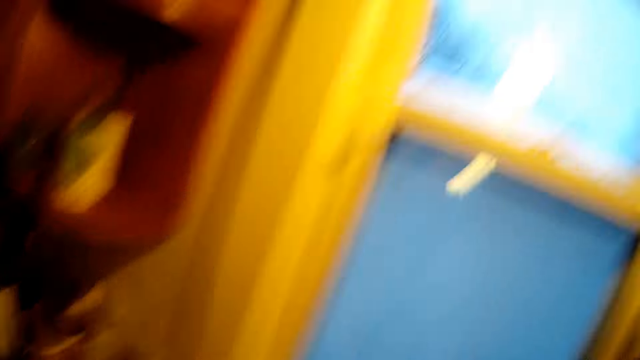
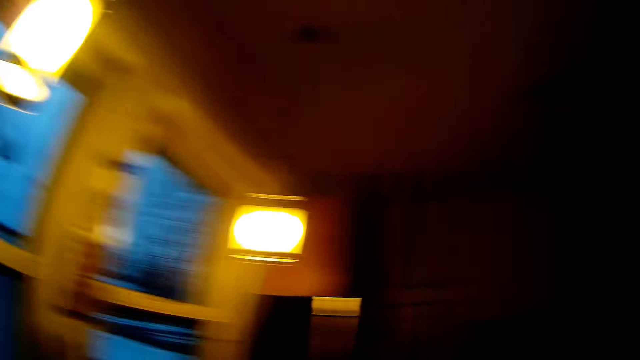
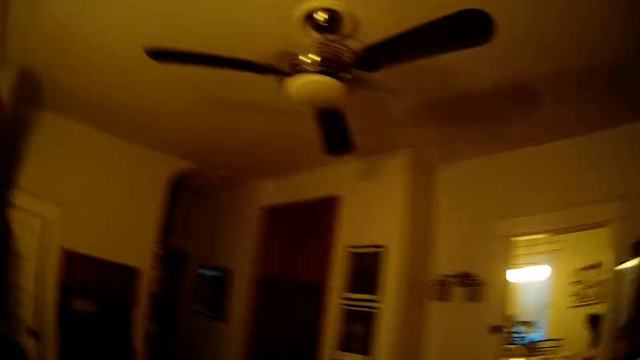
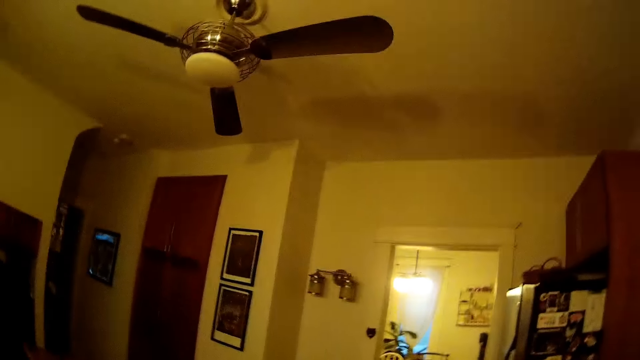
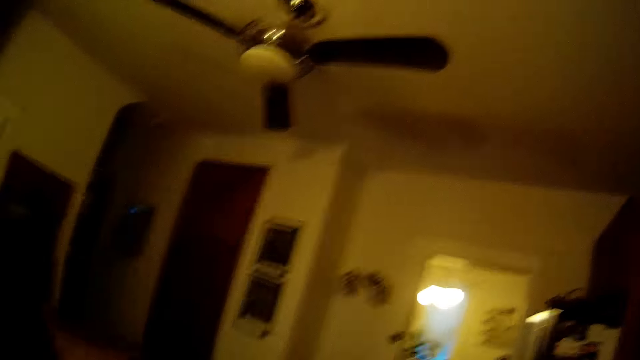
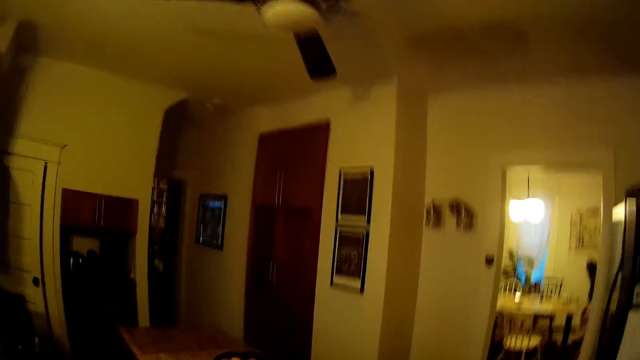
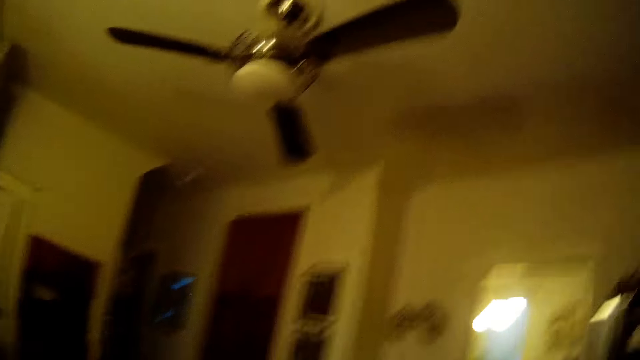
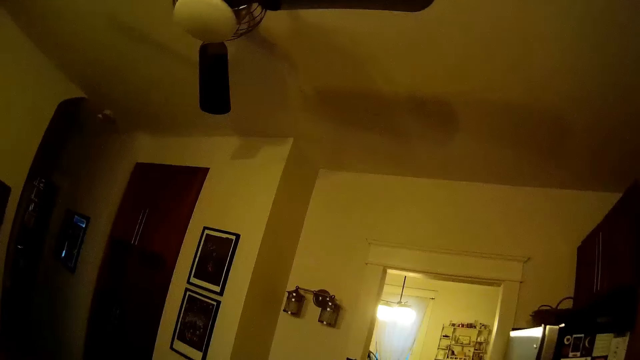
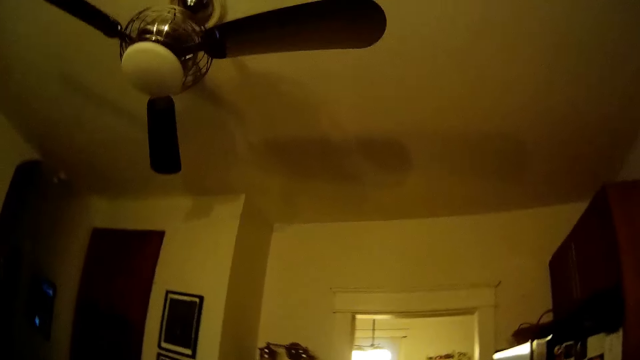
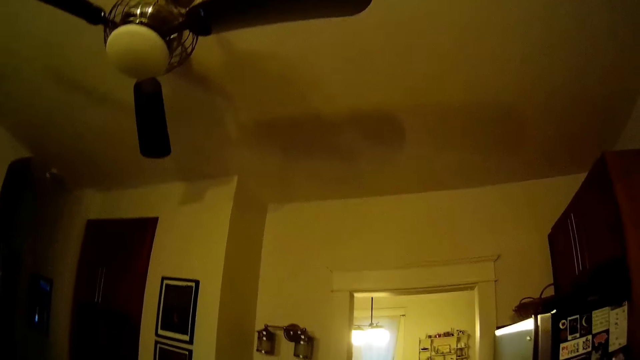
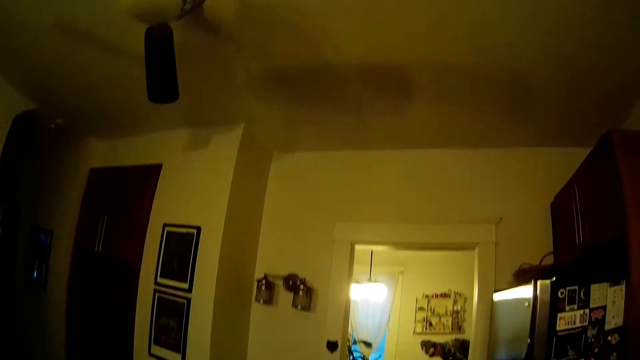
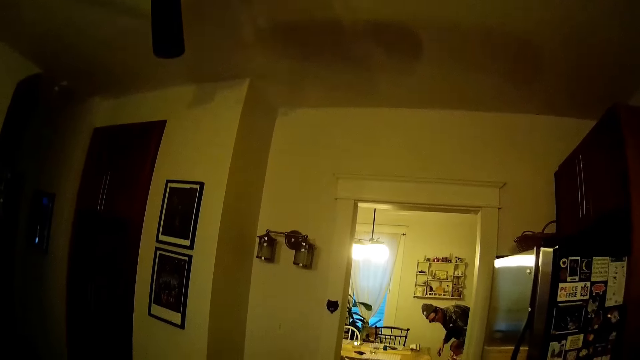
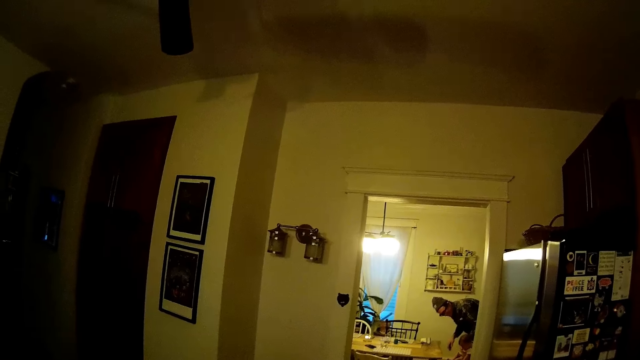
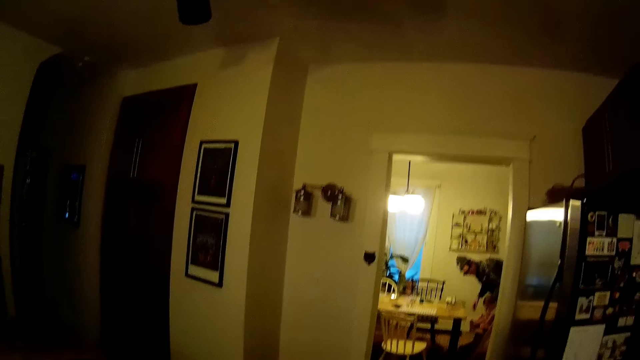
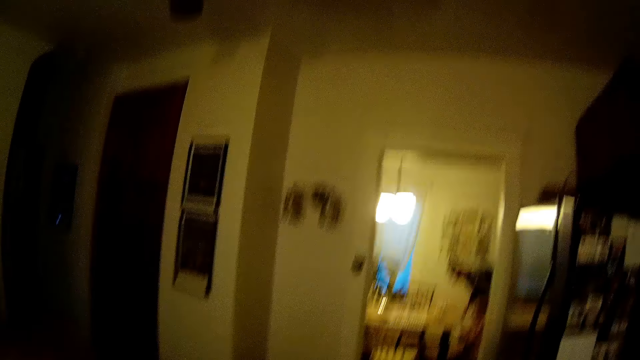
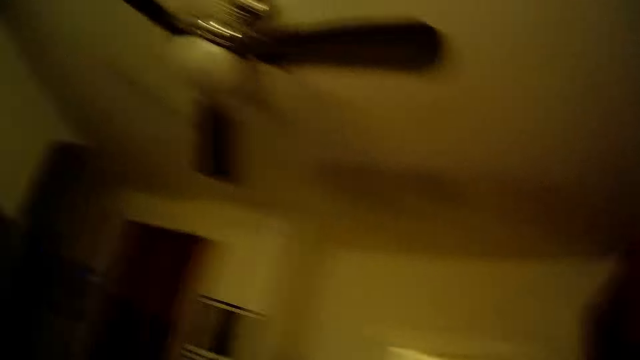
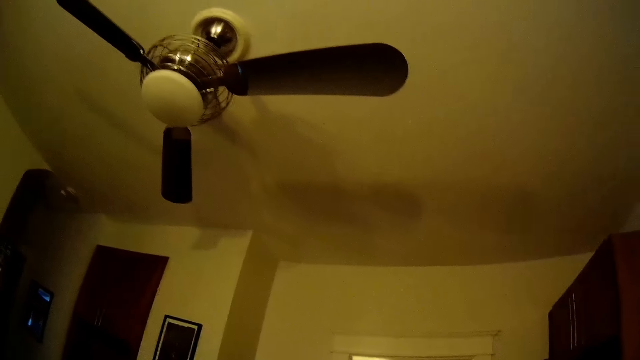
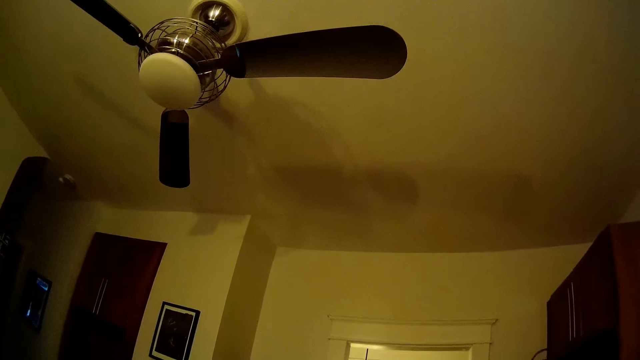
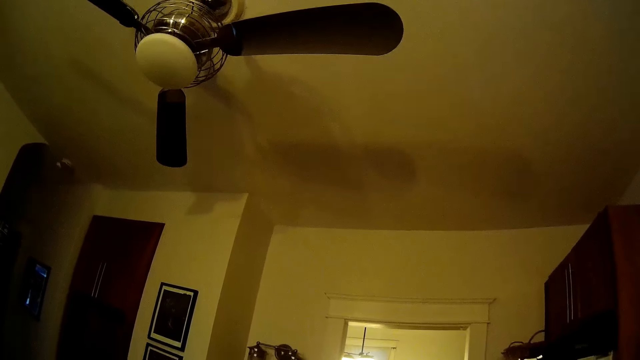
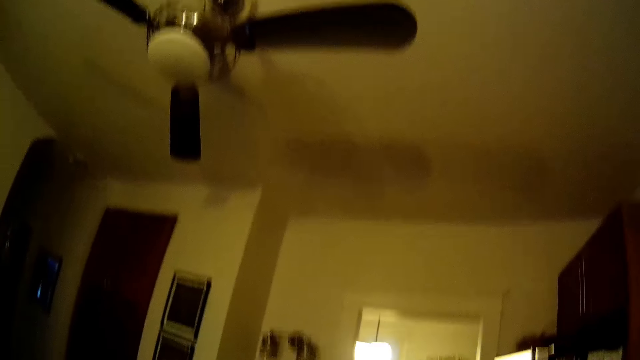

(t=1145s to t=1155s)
The camera wearer looks around. The man plays with a baby in a high chair at the dining table with his right hand.

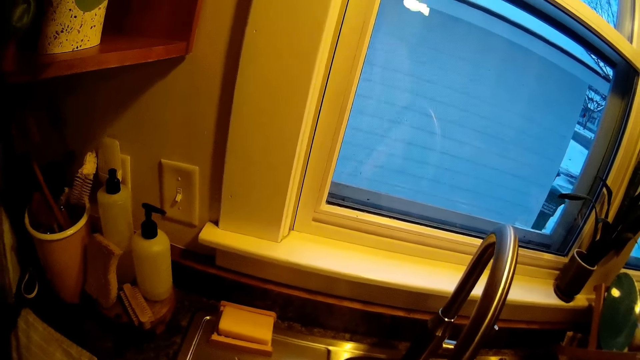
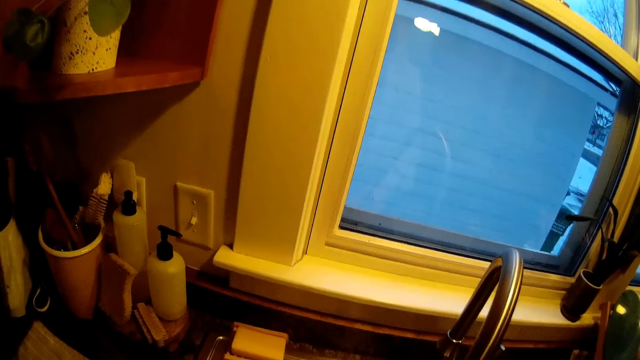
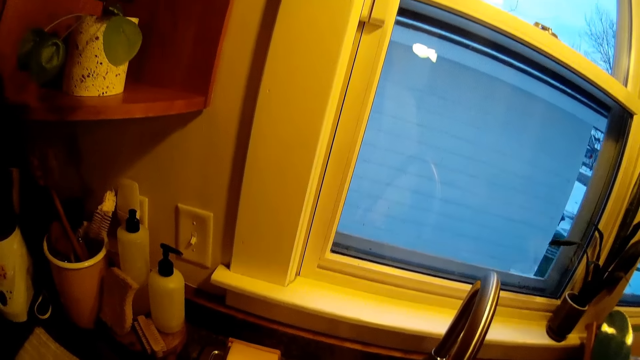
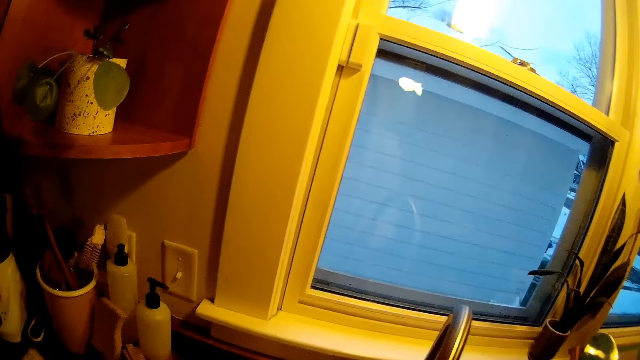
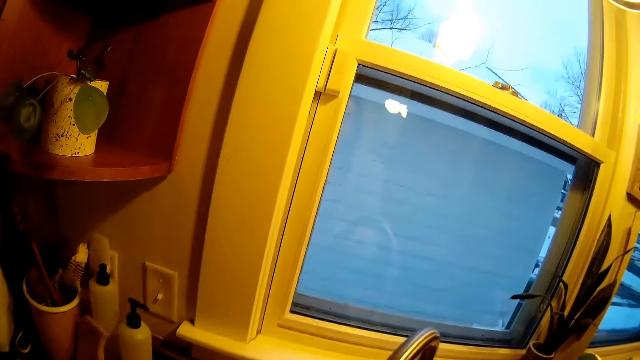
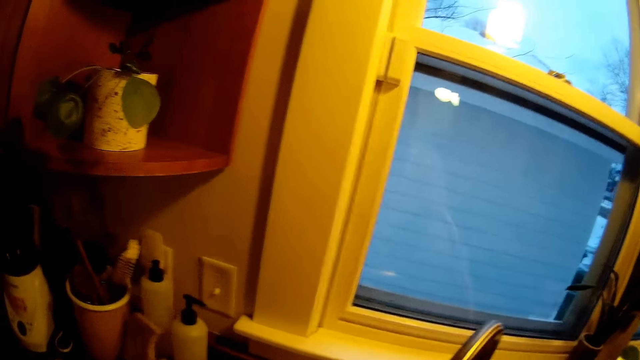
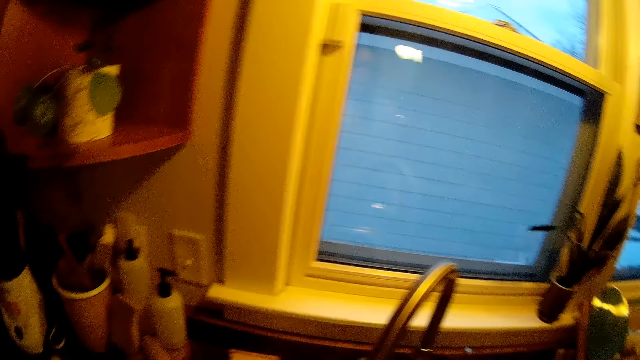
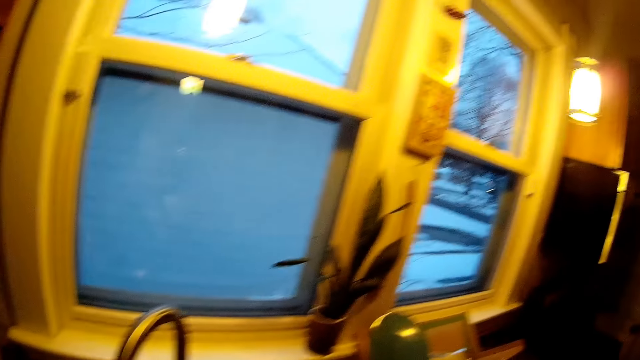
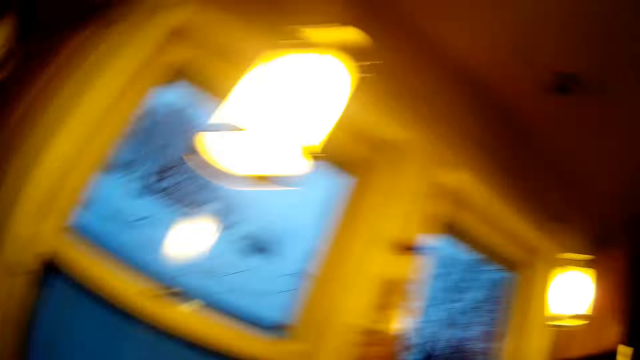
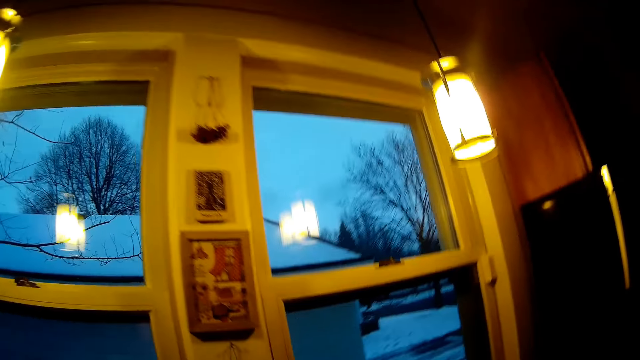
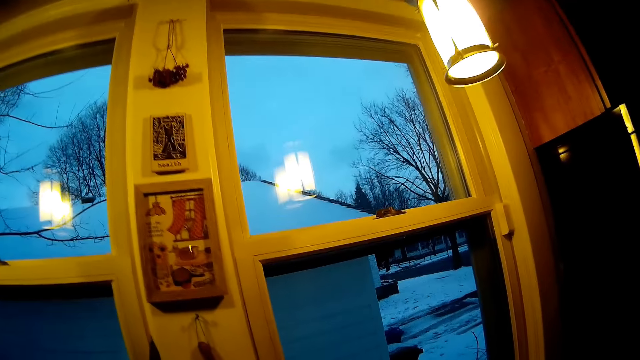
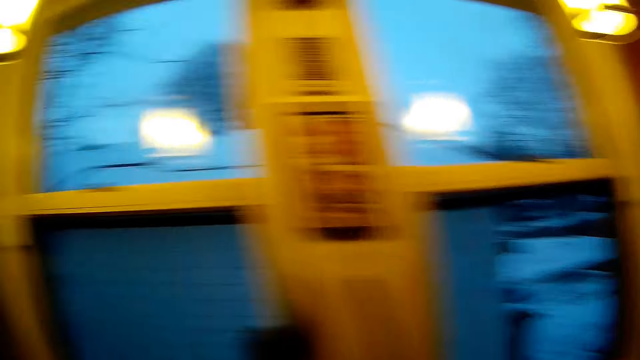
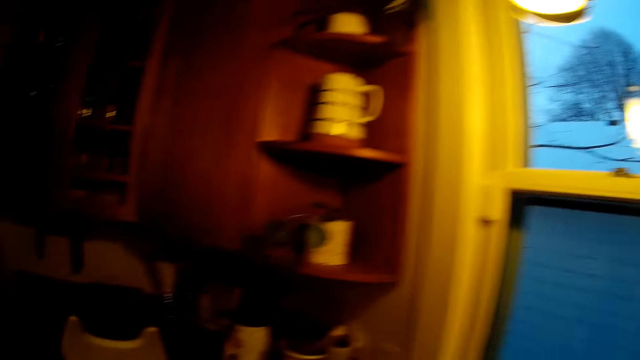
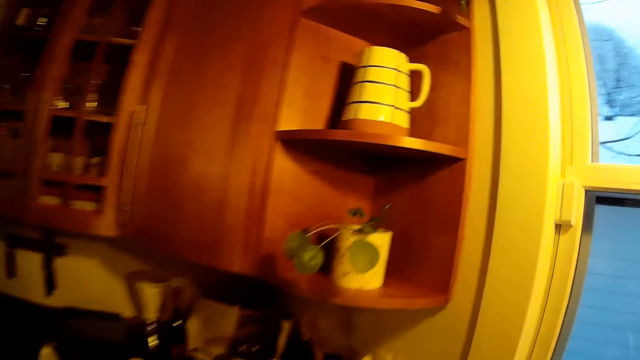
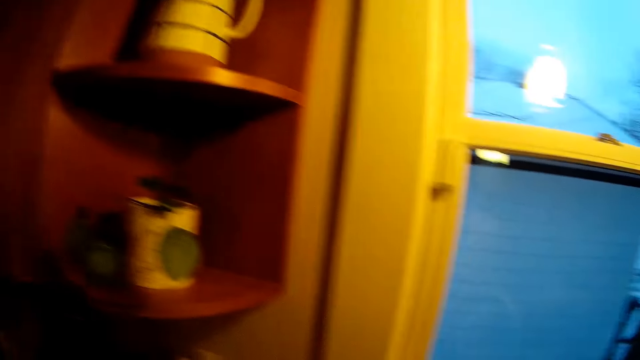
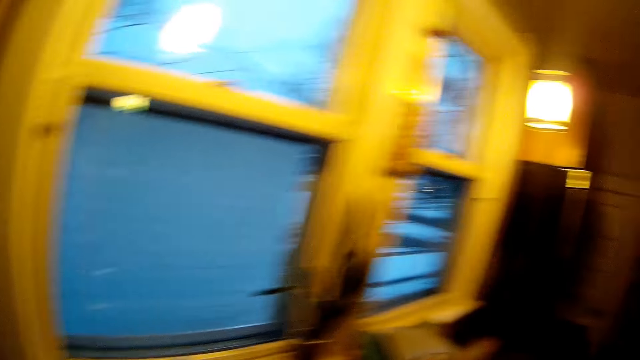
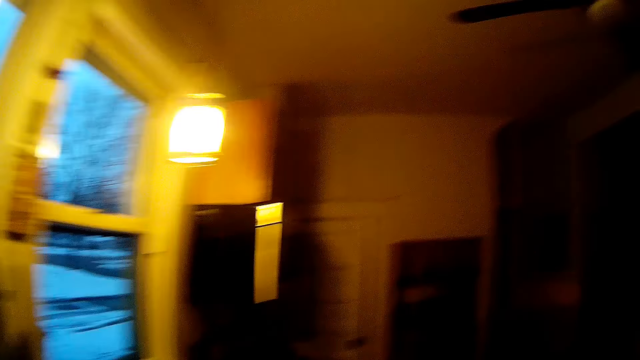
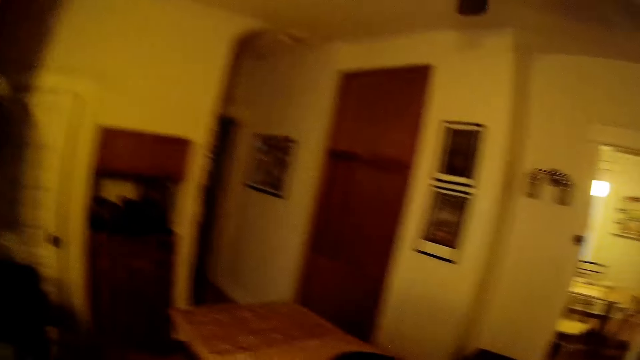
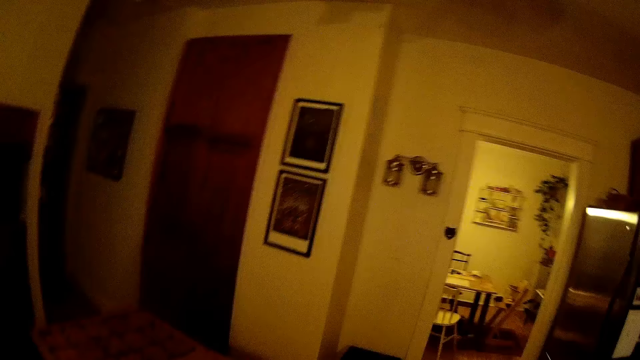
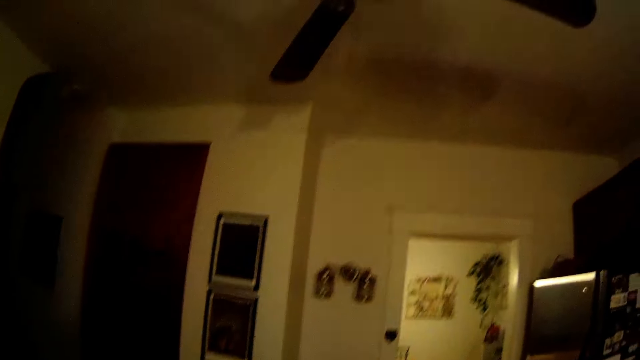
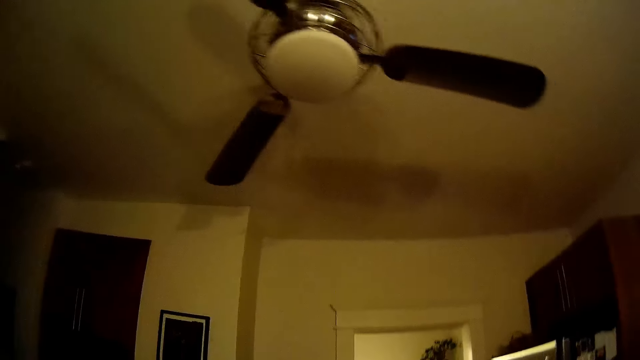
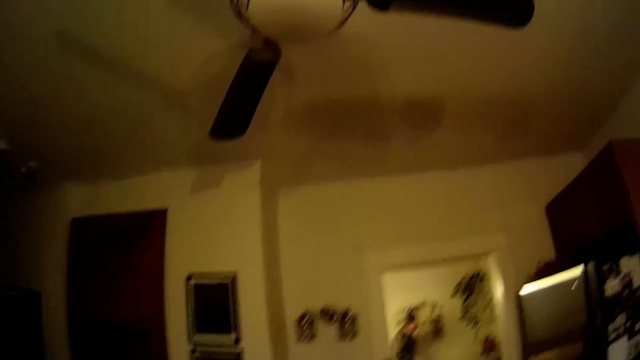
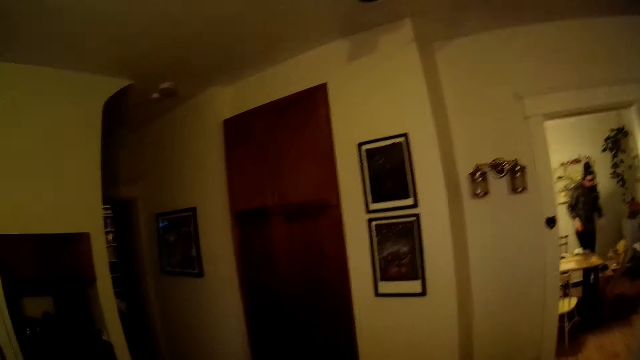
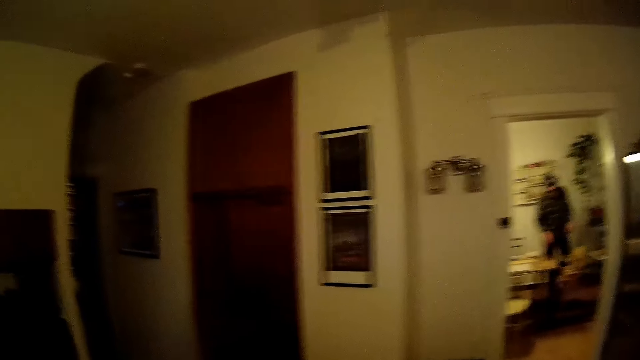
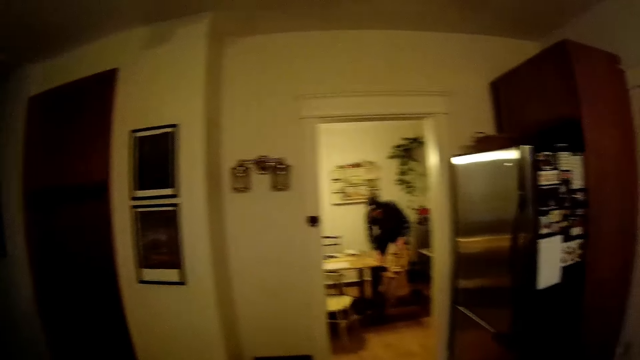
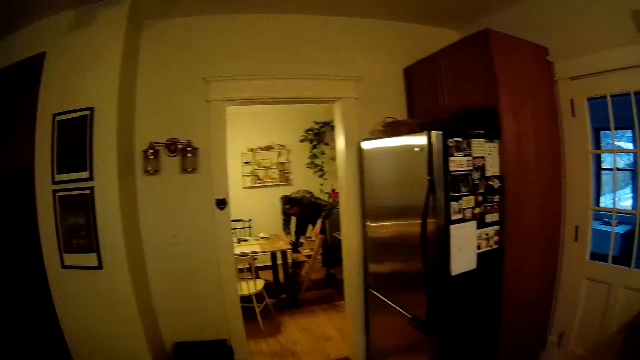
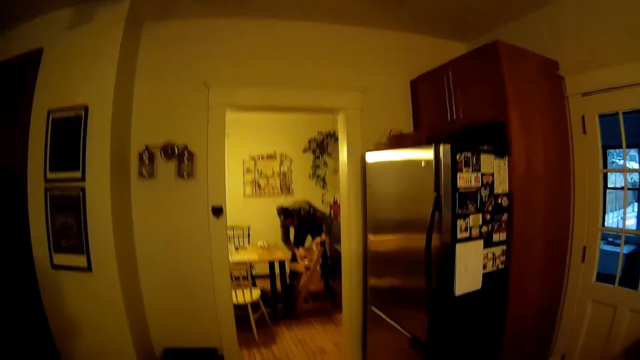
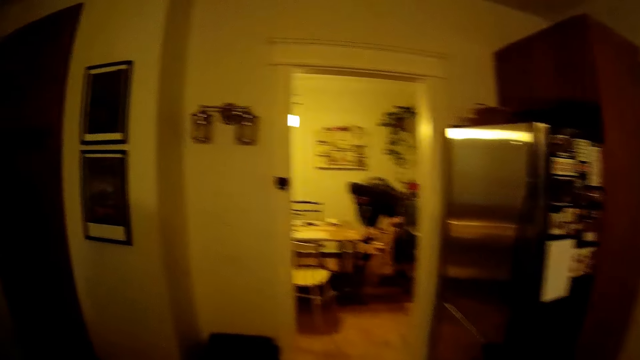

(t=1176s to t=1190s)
The camera wearer moves the kitchen tap spout with her right hand. She walks towards a kitchen table. The man walks to the high chair at the dining table and fiddles with the high chair at the dining table with both hands.
